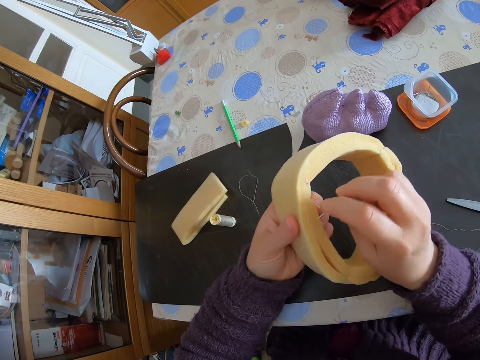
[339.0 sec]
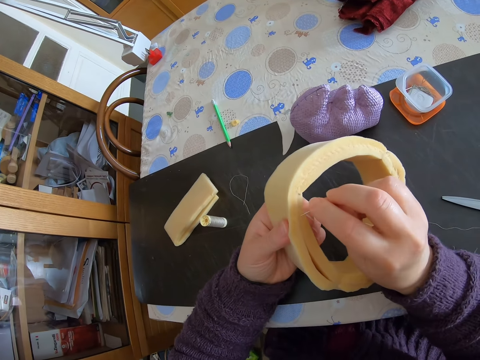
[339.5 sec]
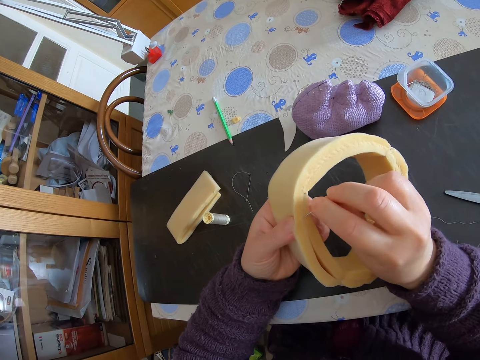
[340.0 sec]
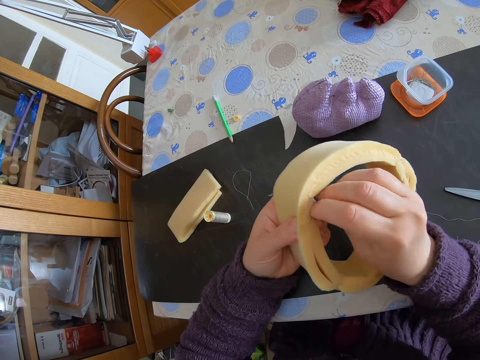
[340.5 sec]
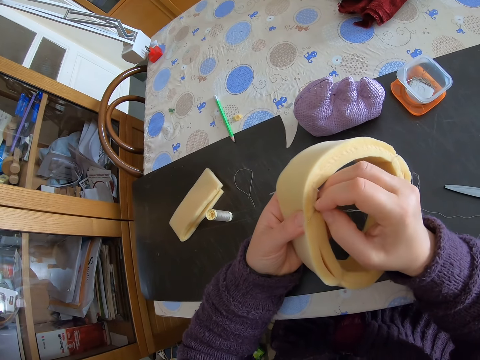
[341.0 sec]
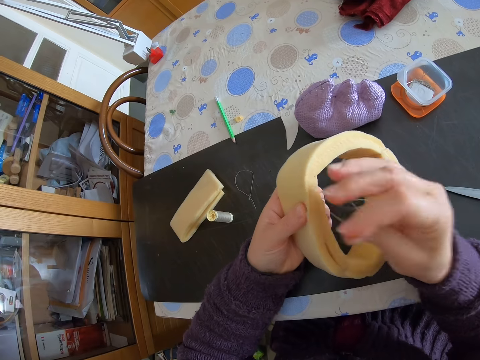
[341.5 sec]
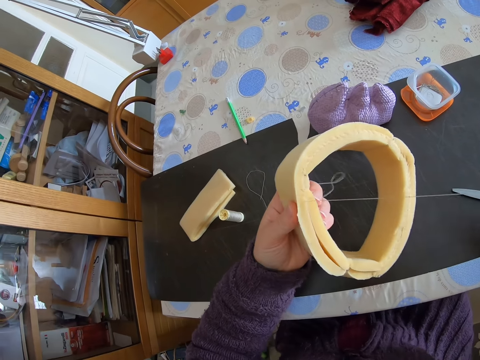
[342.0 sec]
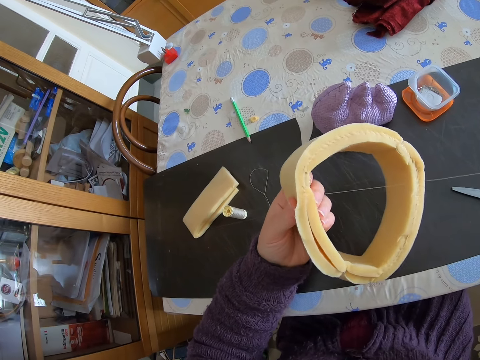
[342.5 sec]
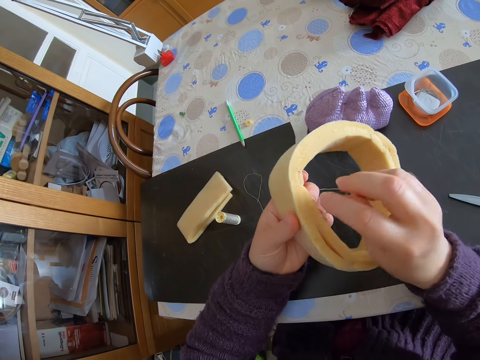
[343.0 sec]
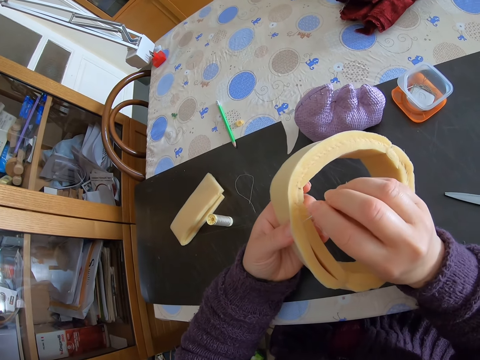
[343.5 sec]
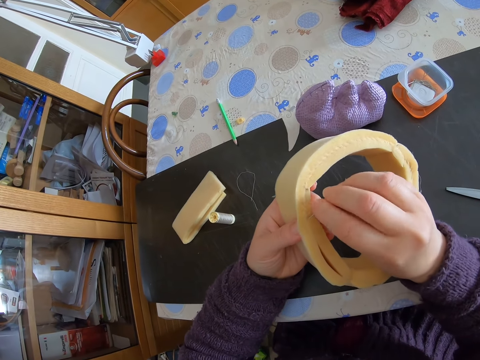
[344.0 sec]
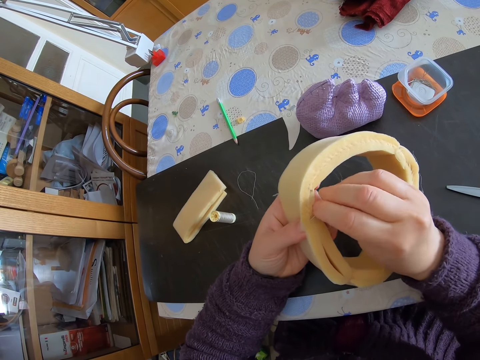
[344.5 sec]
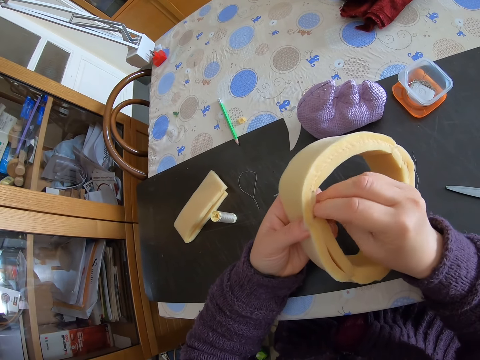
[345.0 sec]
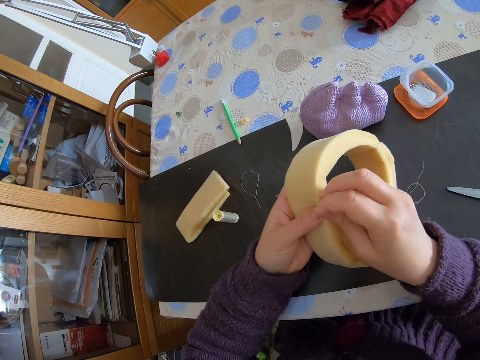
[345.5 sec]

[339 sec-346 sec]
The camera wearer sews the decoration with the needle.

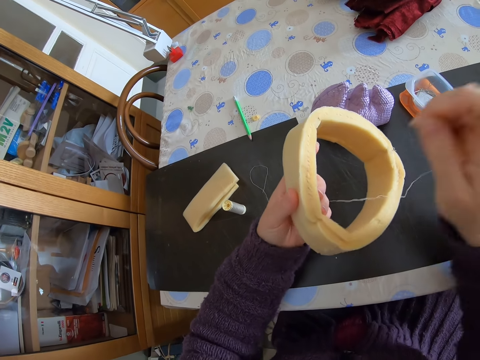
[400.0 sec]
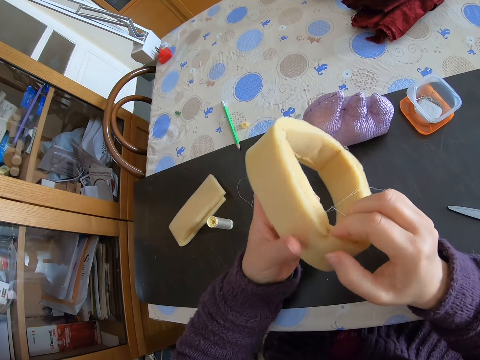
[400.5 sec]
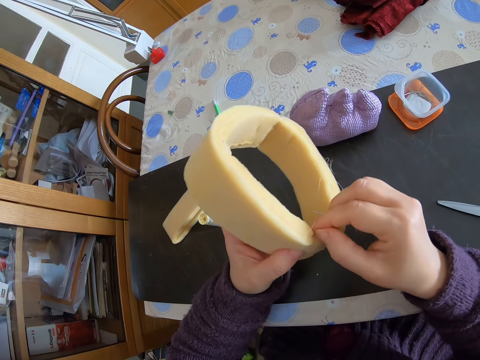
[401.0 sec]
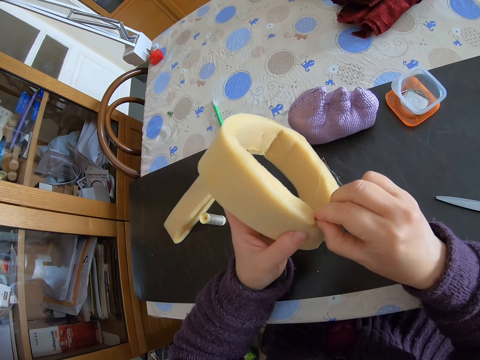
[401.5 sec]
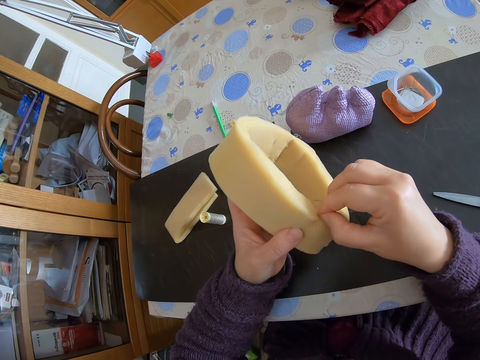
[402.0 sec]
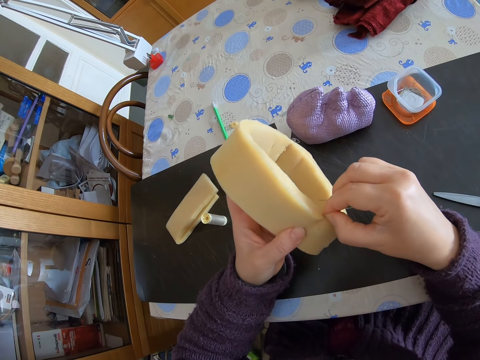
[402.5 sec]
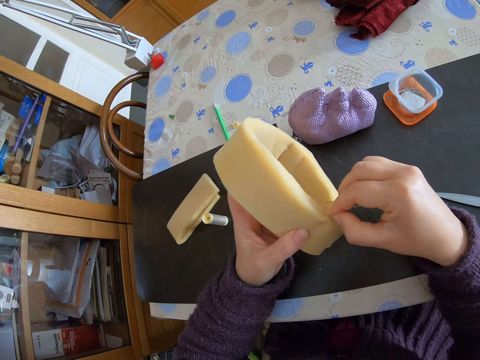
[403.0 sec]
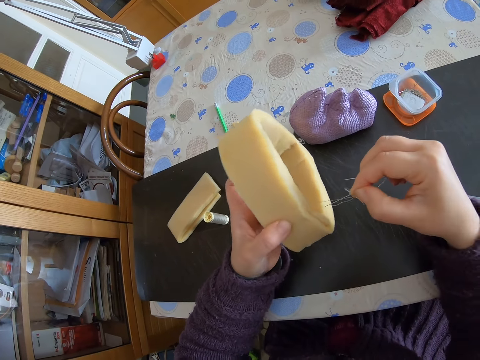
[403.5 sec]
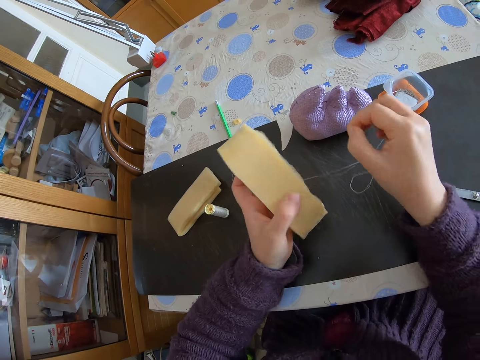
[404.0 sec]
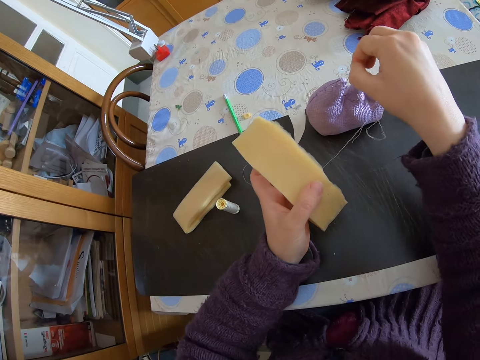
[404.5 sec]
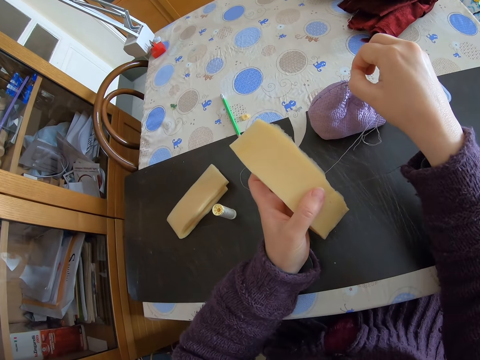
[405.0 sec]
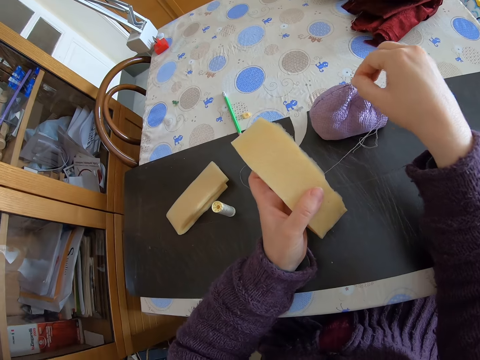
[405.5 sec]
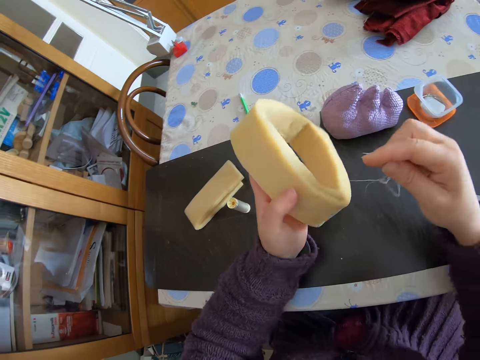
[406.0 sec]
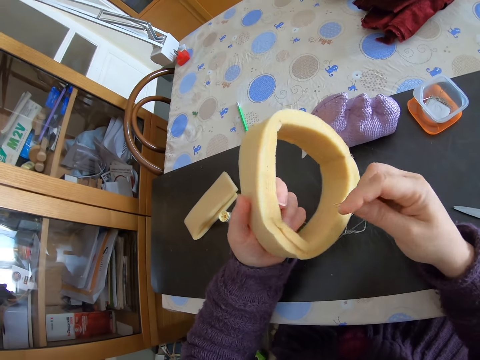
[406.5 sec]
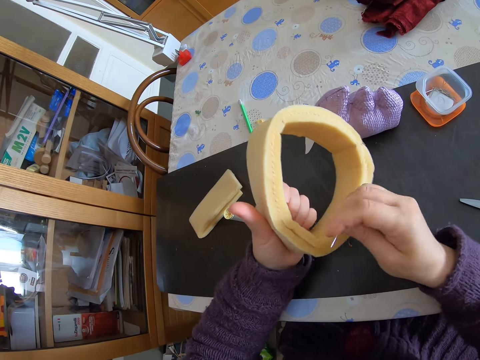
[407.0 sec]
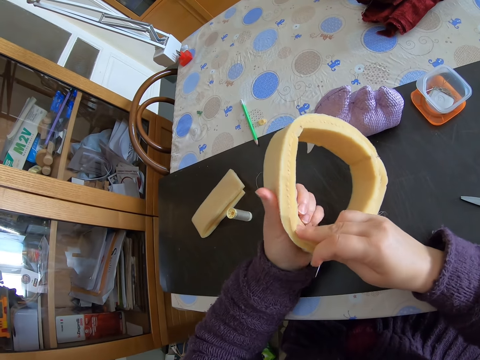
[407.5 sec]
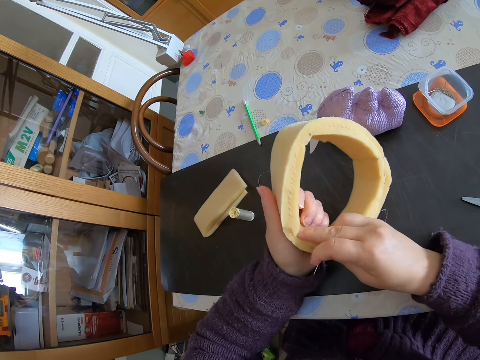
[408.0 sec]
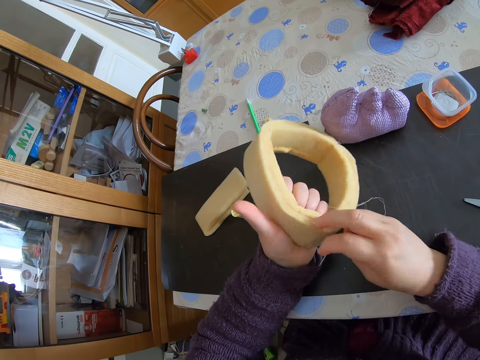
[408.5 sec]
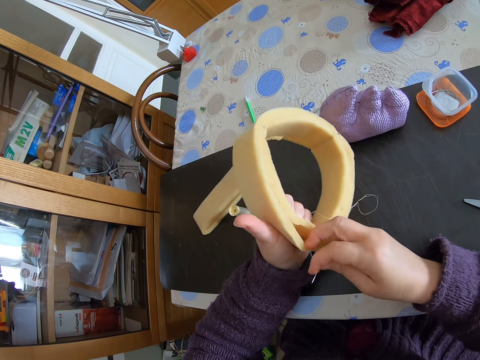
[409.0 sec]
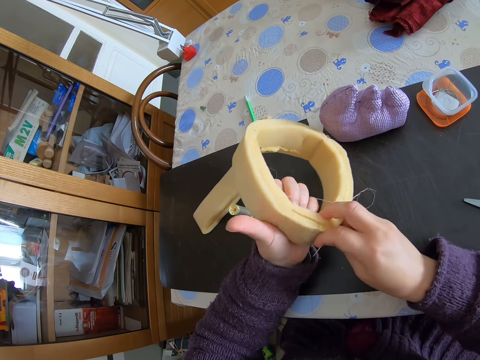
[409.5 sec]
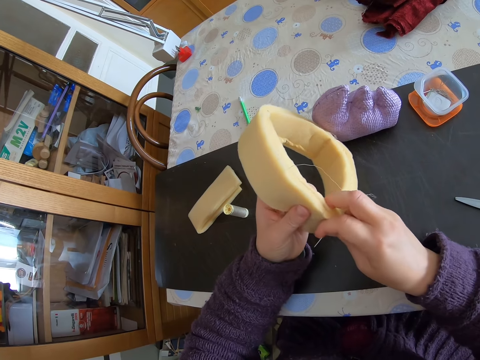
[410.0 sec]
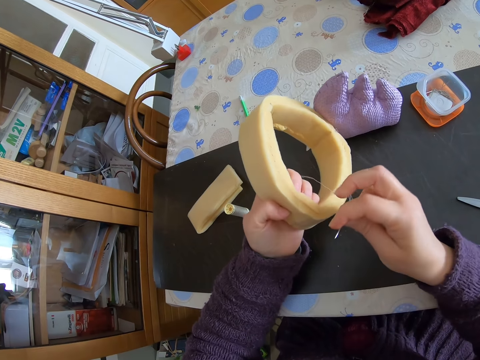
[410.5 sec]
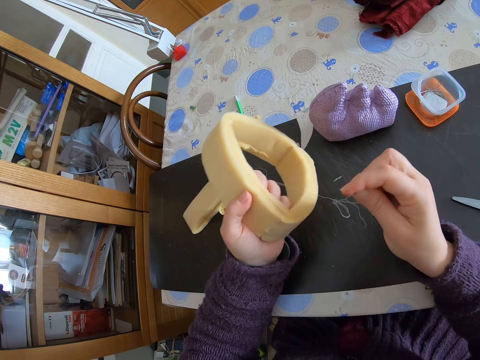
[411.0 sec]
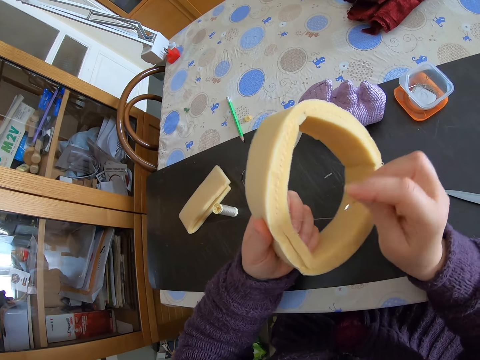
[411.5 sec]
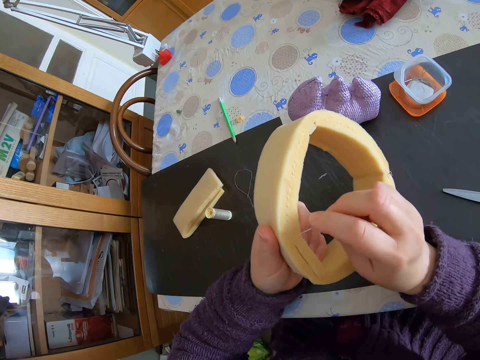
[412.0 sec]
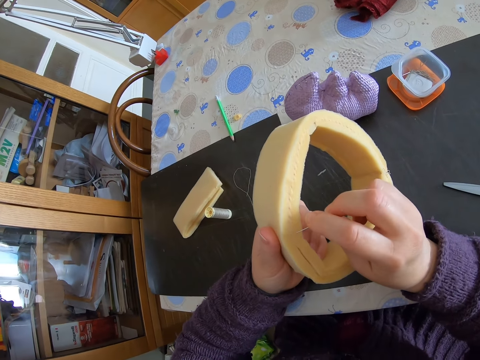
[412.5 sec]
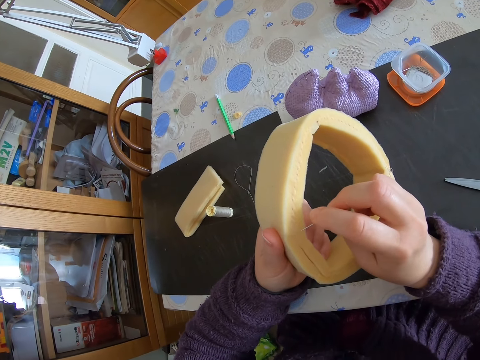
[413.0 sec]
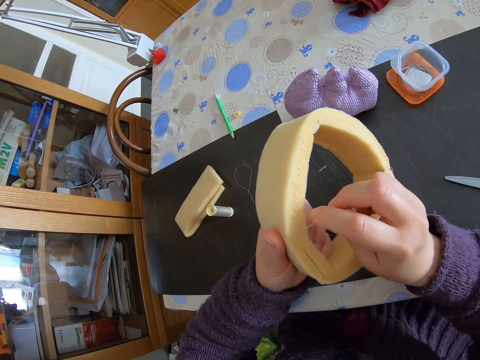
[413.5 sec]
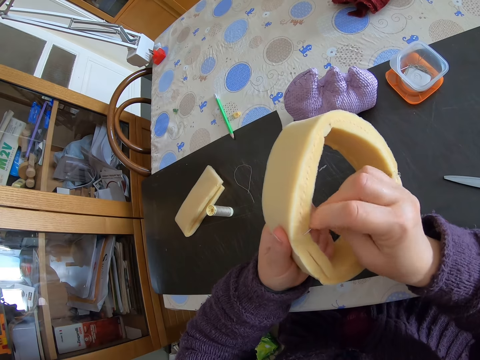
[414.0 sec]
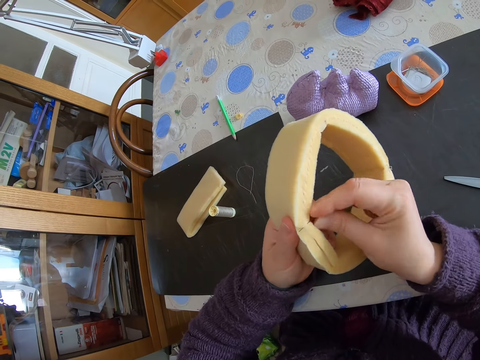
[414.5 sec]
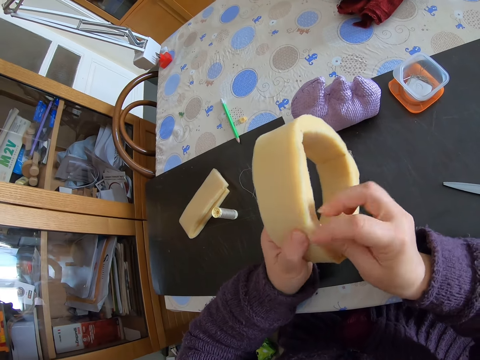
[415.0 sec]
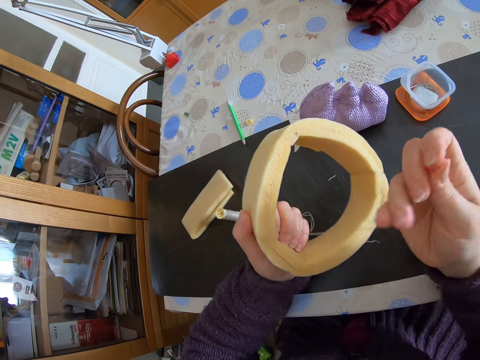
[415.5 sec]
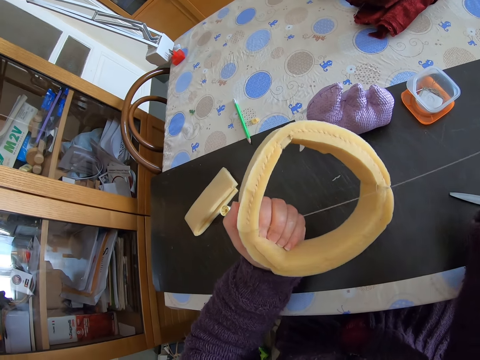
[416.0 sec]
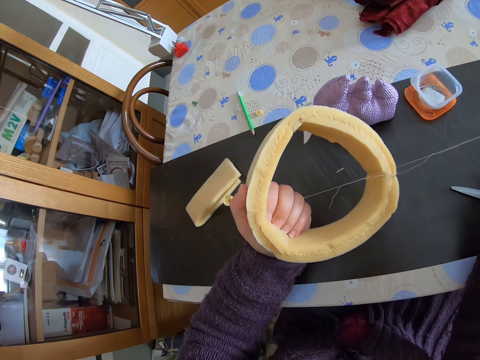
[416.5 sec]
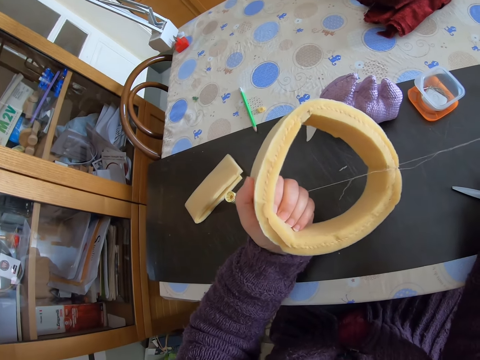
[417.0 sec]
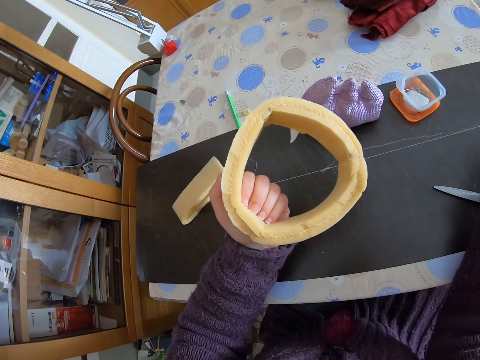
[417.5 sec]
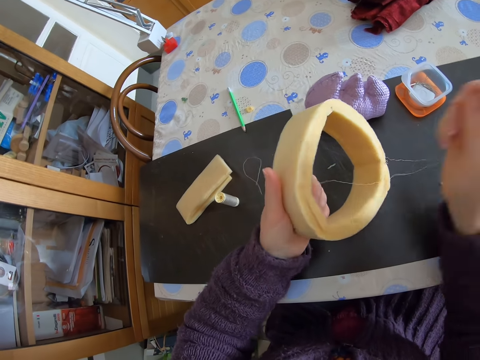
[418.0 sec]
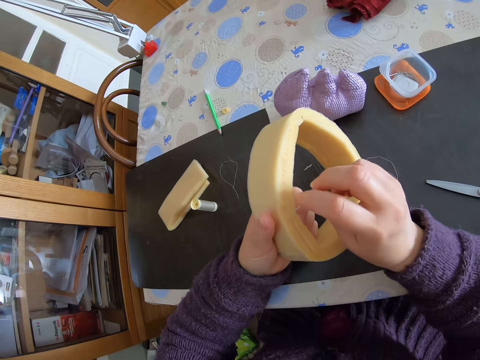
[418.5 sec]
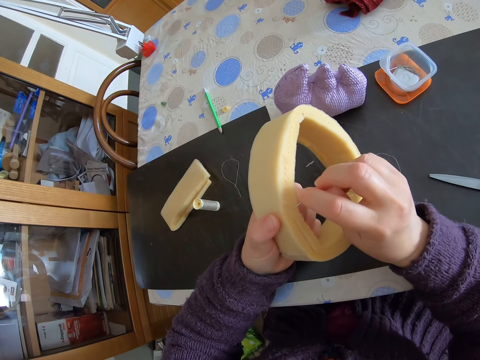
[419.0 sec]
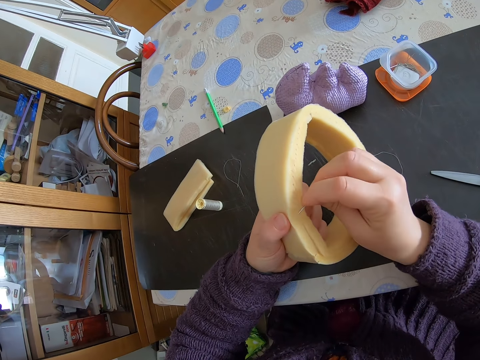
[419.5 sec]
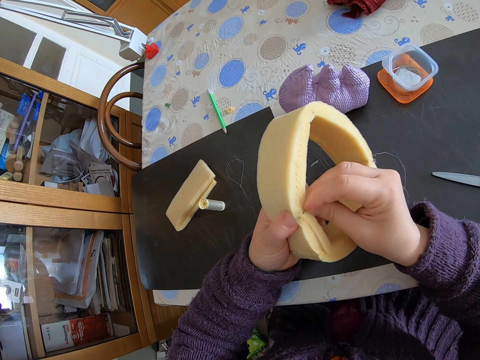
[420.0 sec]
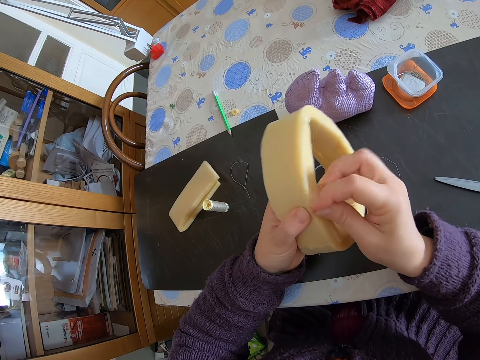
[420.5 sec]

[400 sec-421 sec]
The camera wearer tears off a part of the round shaped foam or decoration. They remove the needle from the decoration. They drop the torn part of the round shaped foam on a material on the table. They stick the needle in the material. They adjust the round shaped foam. They sew the round shaped foam with the needle.
